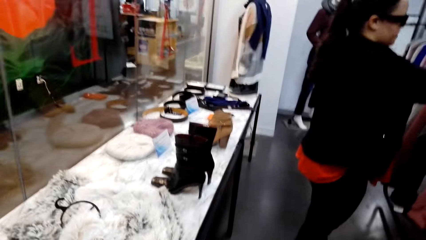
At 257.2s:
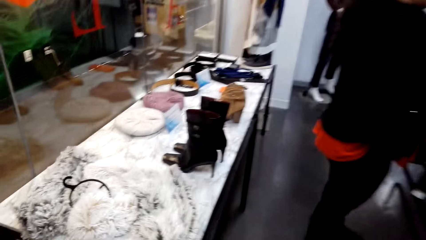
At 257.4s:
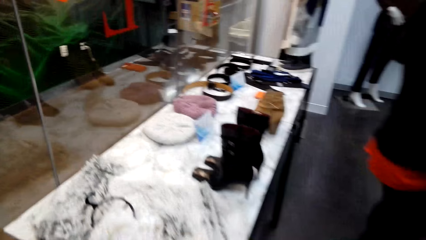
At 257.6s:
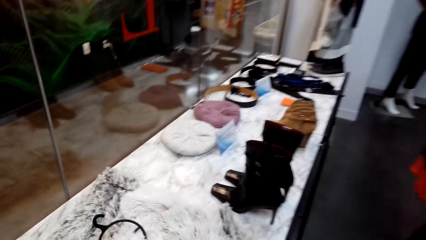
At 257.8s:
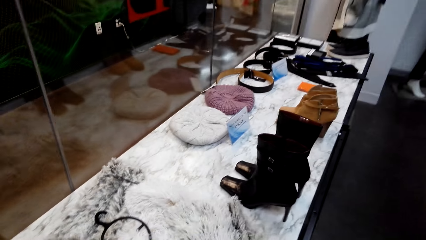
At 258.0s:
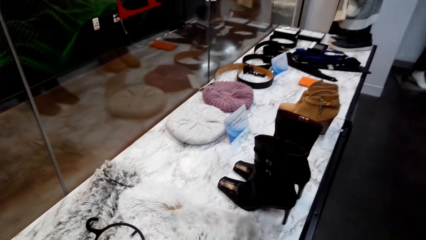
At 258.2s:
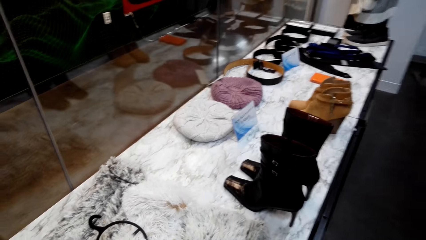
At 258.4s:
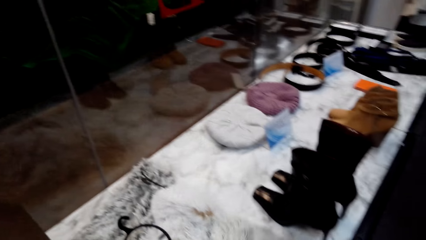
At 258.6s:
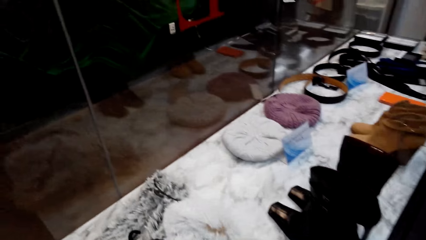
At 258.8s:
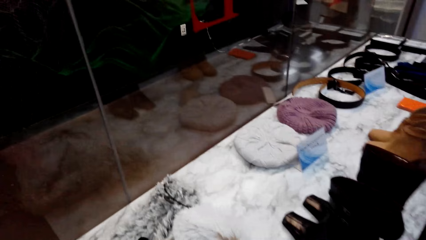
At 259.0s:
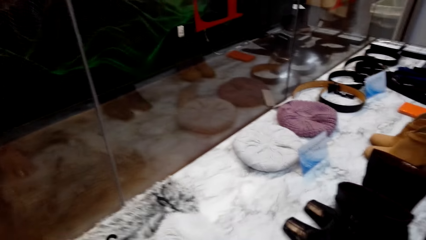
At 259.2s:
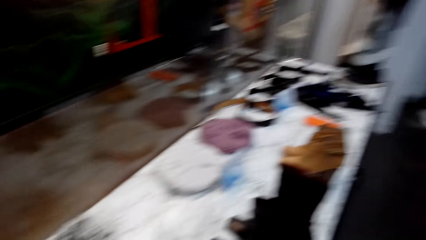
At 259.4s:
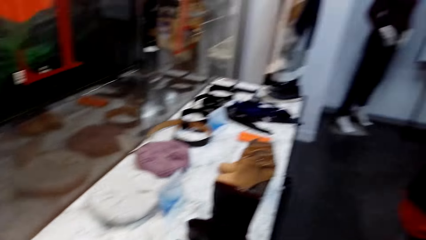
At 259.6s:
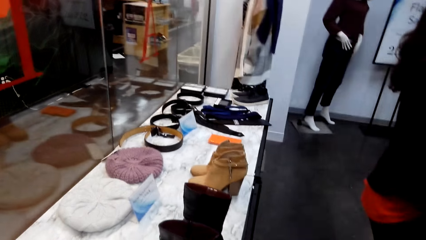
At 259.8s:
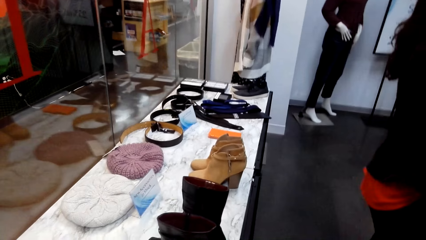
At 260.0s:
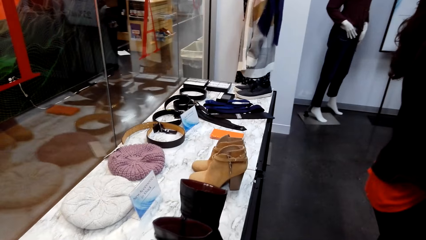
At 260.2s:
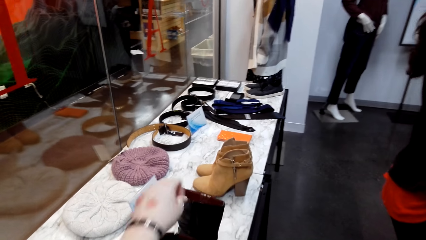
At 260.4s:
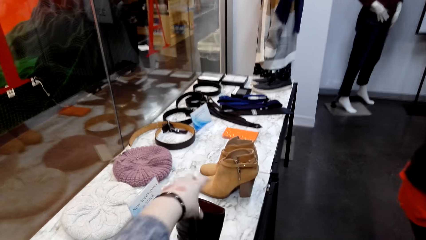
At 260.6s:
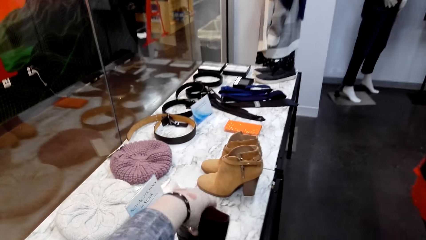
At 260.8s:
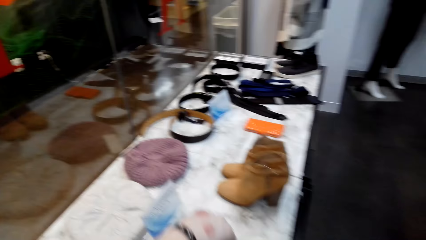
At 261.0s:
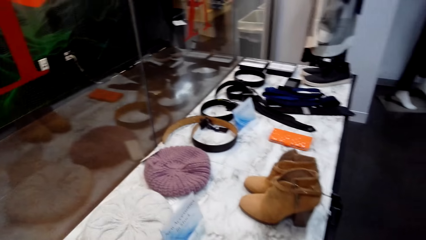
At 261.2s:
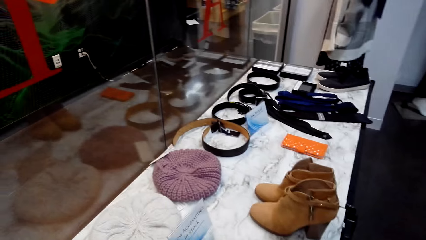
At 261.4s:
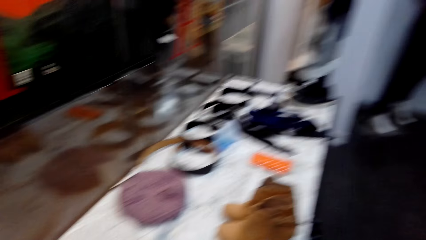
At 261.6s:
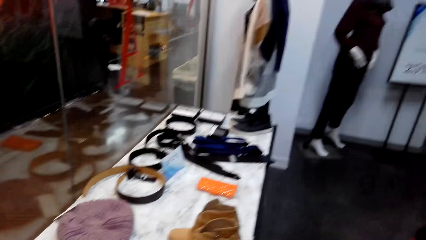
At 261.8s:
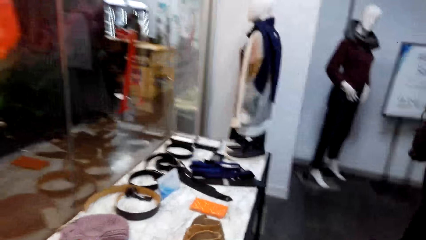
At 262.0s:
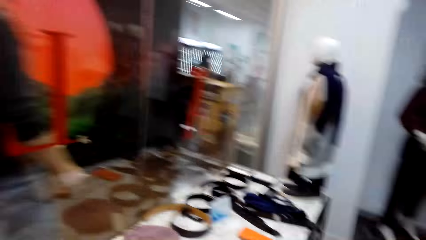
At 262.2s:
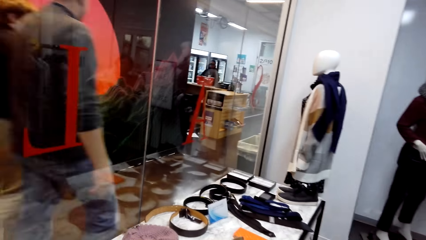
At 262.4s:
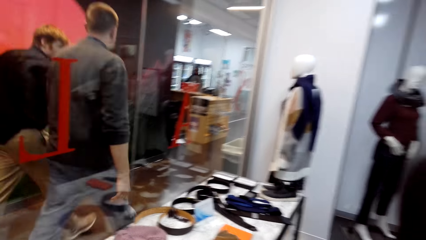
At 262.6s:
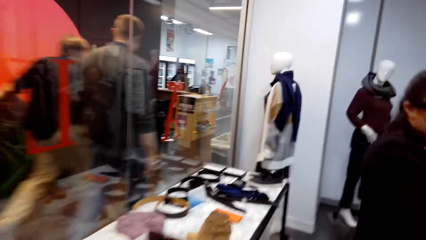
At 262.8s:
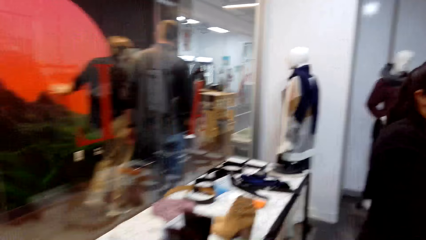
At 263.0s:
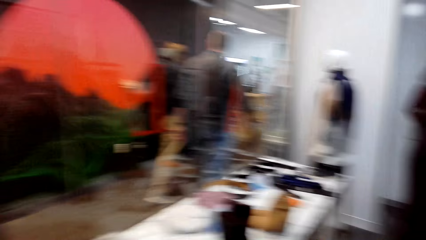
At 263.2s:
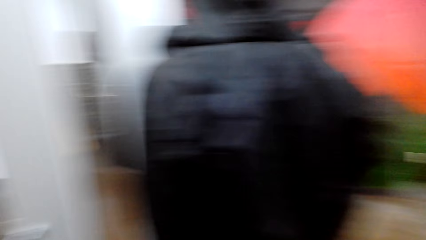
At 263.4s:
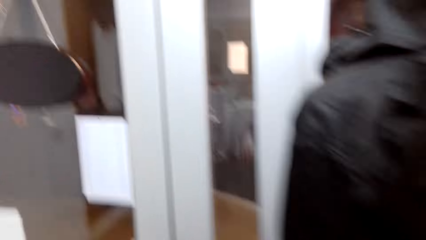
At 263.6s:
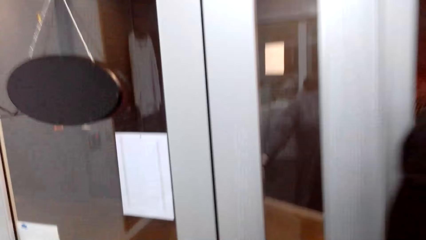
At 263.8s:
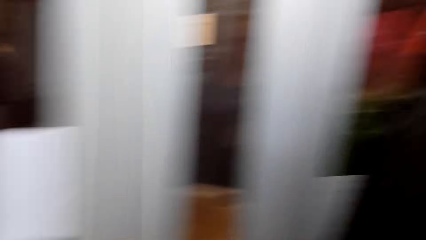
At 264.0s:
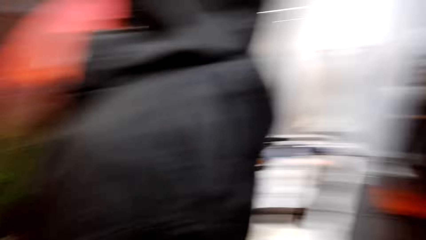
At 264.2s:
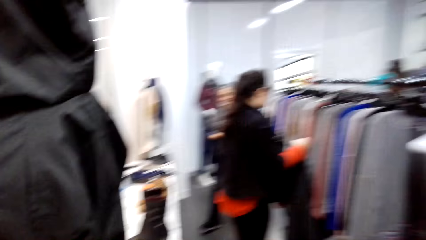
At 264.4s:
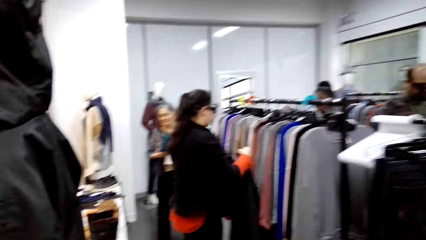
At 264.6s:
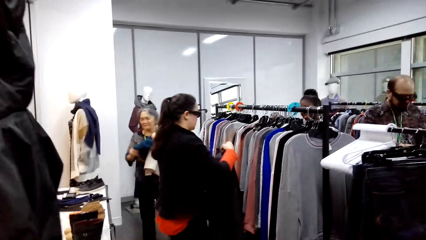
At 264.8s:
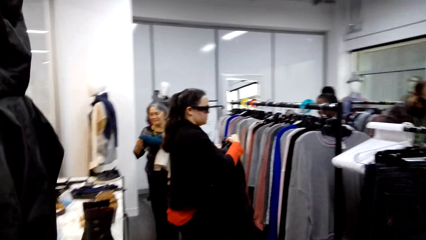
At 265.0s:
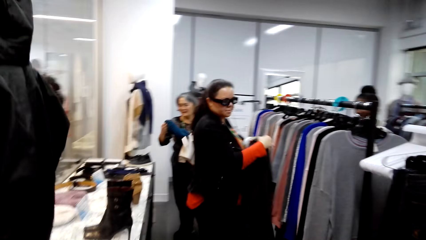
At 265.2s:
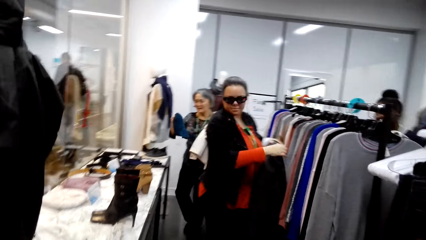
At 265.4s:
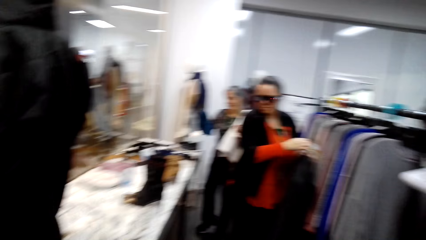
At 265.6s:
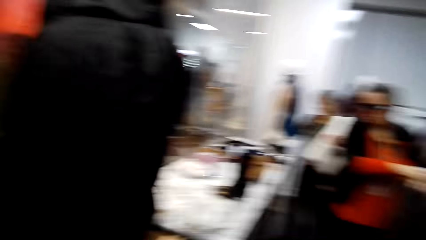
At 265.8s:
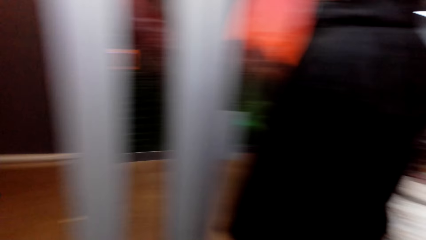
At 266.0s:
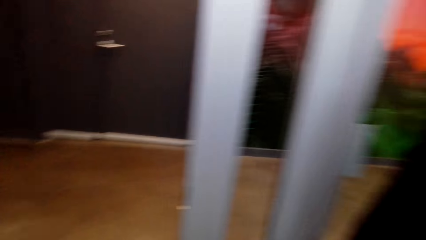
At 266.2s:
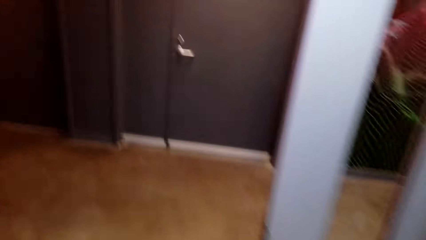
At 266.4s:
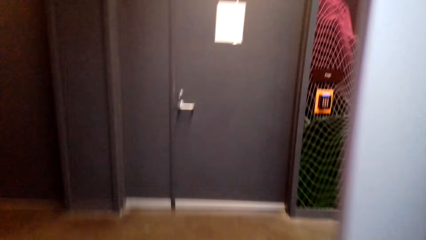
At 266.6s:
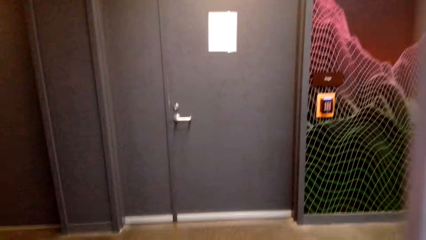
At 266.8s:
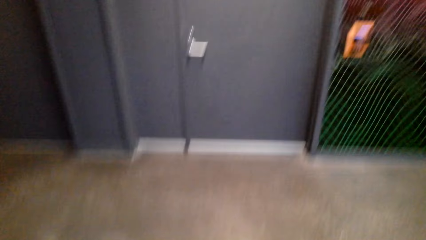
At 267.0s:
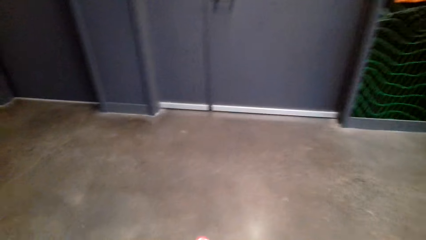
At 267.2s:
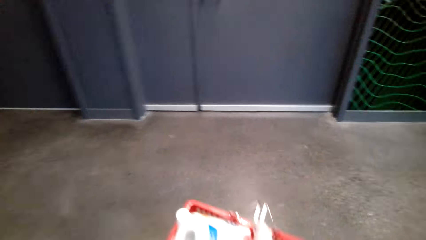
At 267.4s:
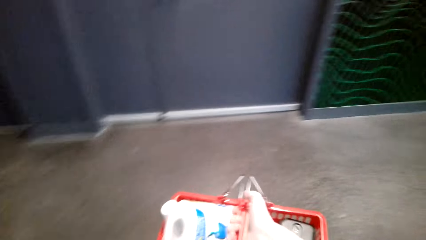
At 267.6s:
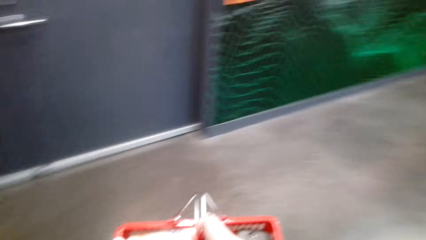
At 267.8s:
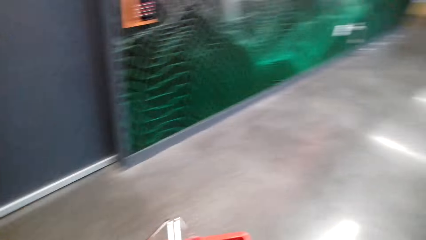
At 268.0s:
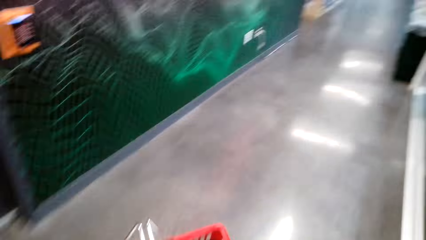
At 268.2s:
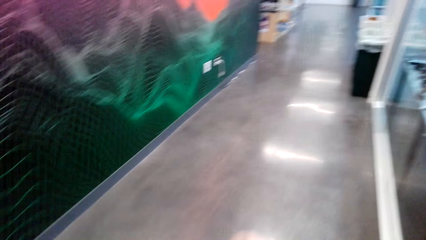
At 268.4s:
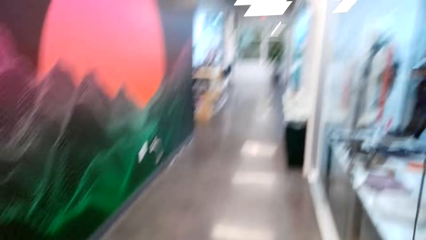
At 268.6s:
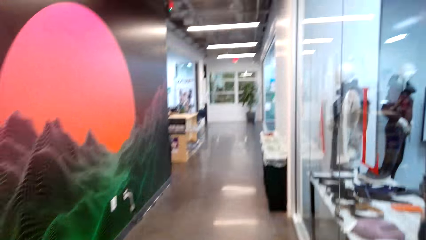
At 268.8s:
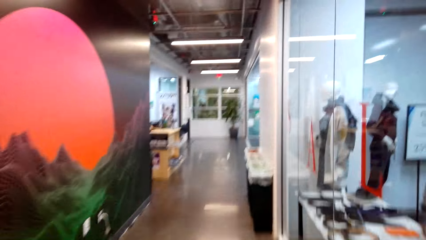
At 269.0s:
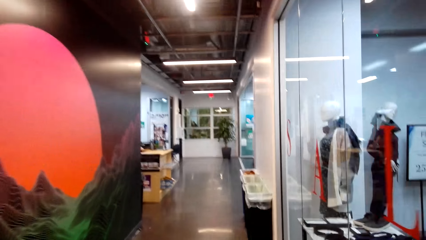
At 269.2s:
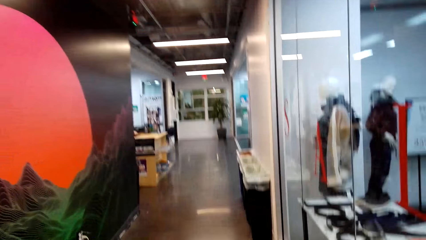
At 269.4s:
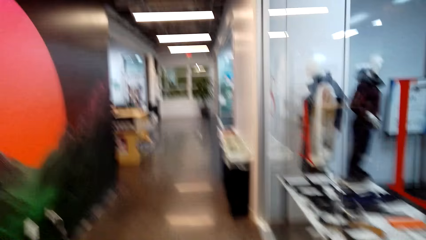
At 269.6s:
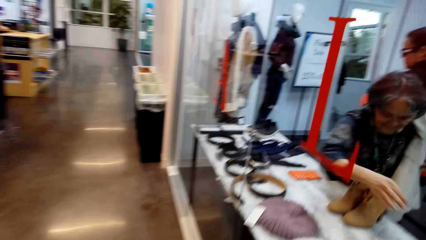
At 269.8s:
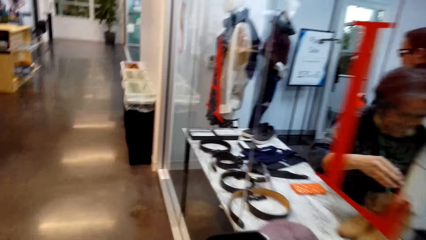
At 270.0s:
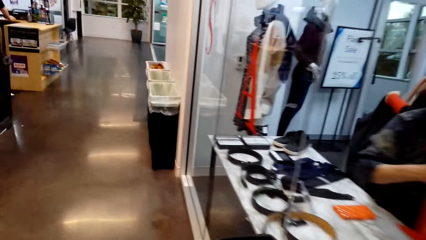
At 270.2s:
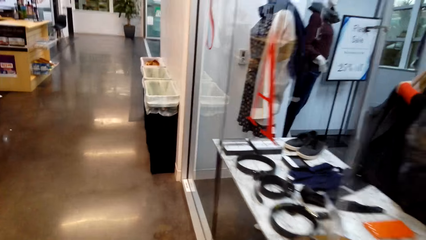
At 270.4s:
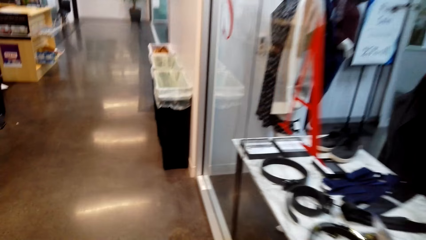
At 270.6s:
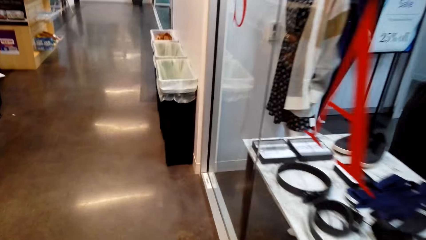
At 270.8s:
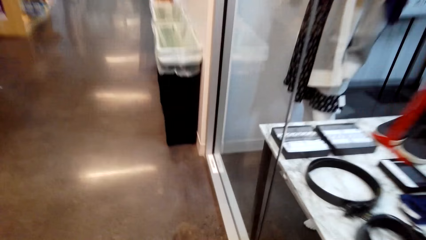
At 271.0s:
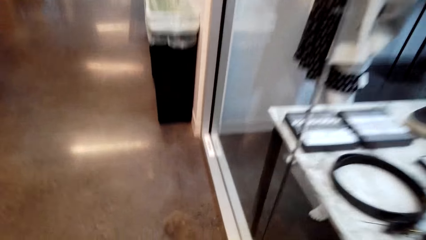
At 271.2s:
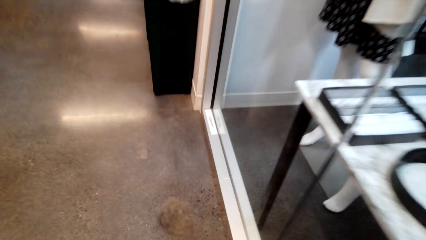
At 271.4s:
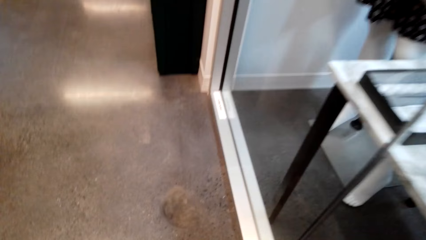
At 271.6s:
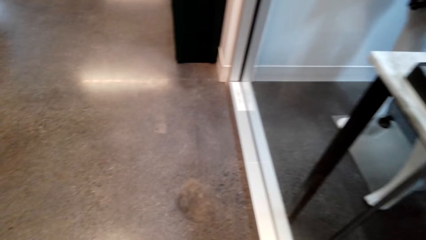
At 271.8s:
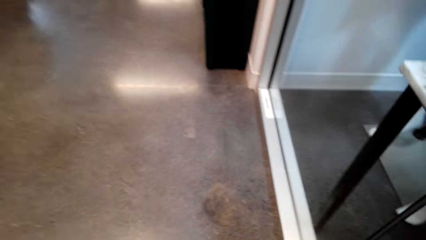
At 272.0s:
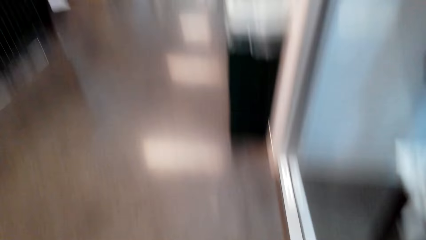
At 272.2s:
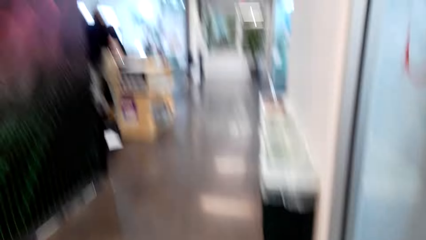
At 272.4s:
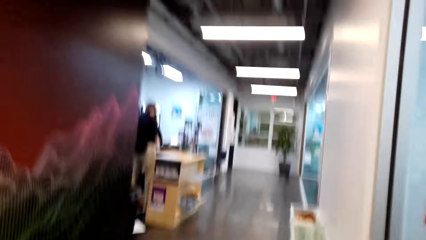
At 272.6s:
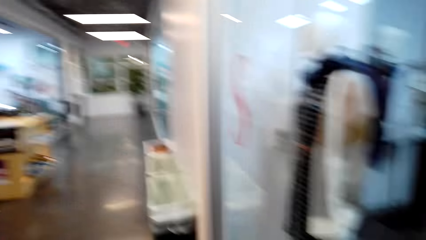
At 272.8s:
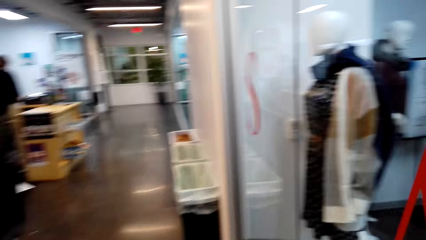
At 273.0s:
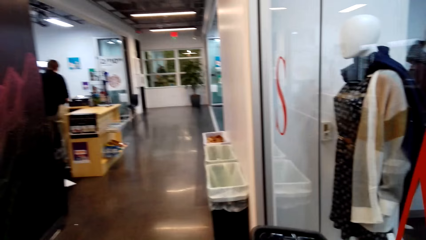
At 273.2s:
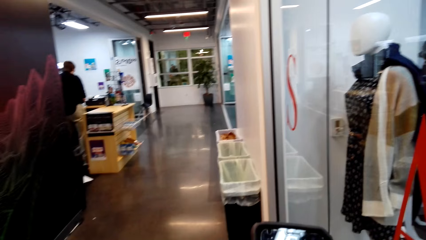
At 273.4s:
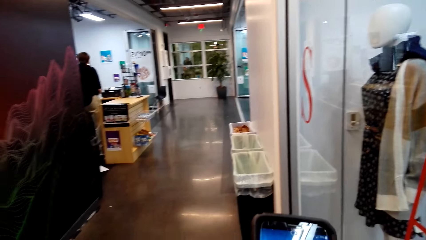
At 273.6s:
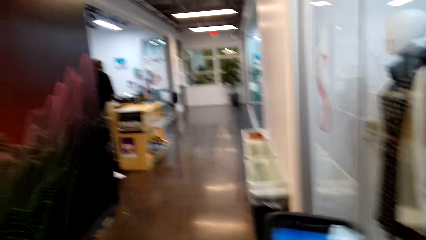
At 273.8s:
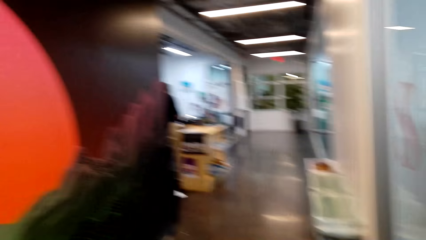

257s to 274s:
The camera wearer touches a cloth on the table and touches a boot on the table. They stare at items in the shop. They walk on the floor. They look around. They open the door. They walk outside the clothes shop. They walk on the floor. They take a phone from the cart.
